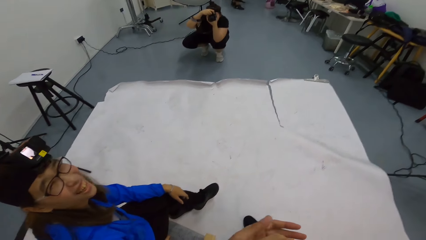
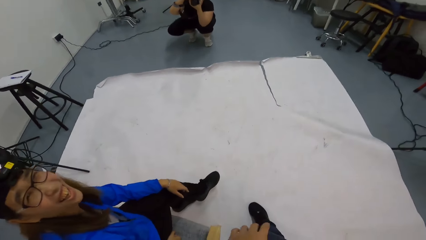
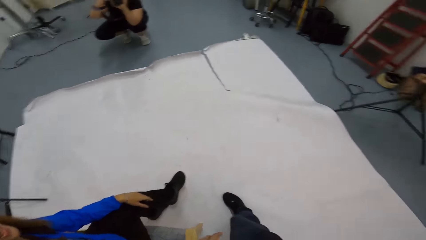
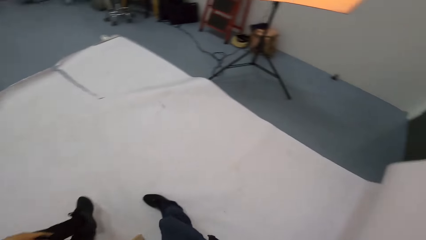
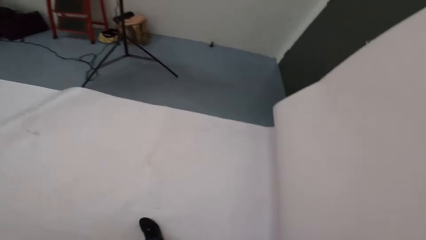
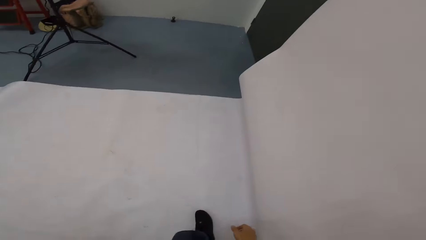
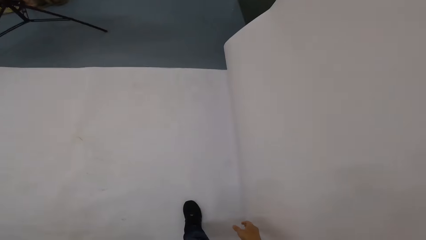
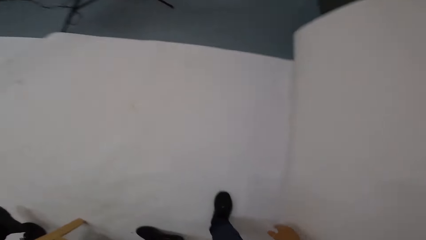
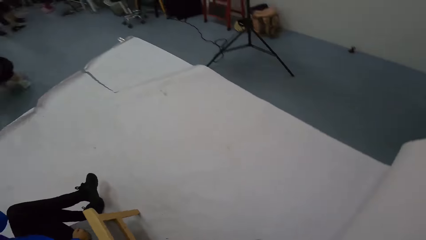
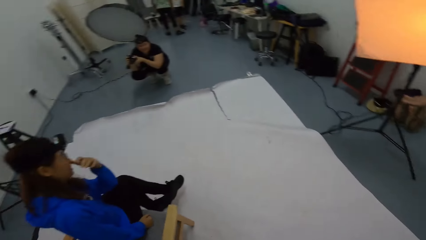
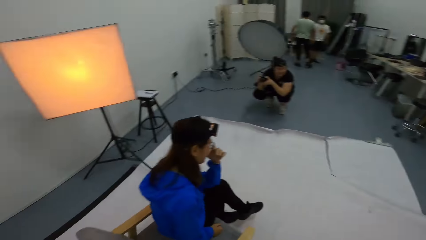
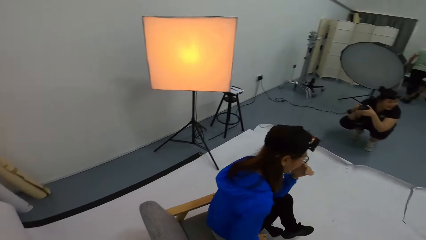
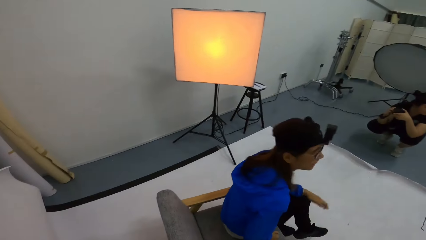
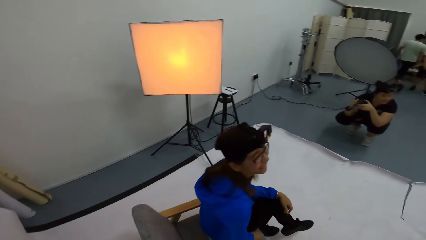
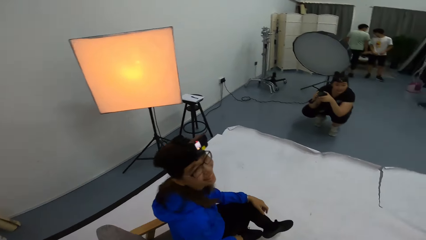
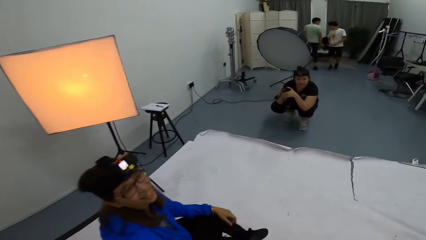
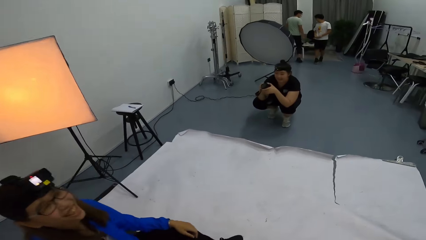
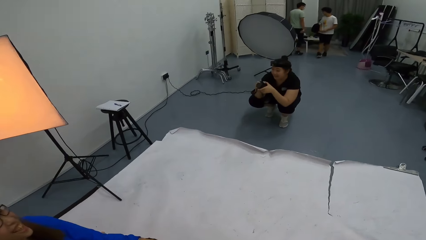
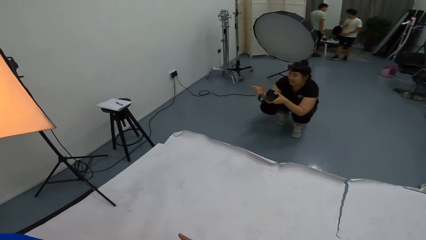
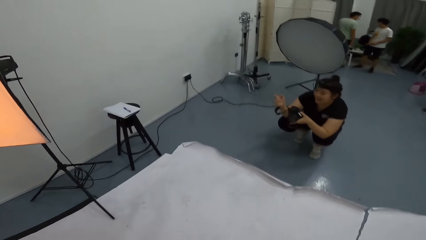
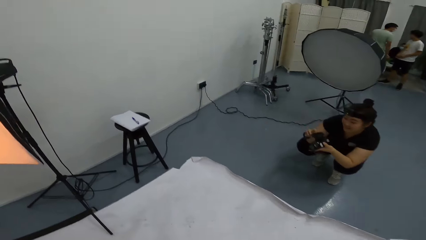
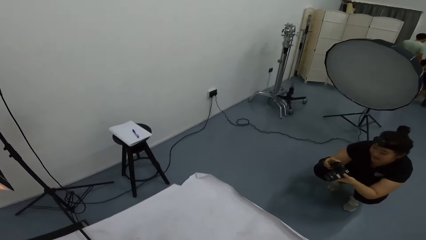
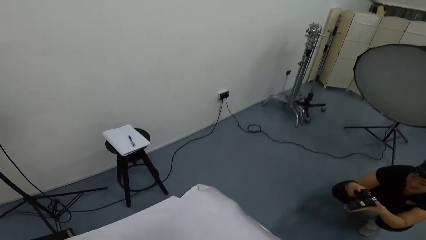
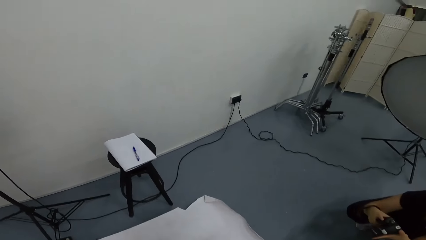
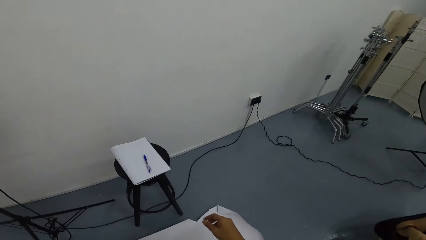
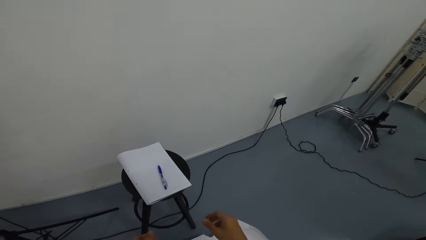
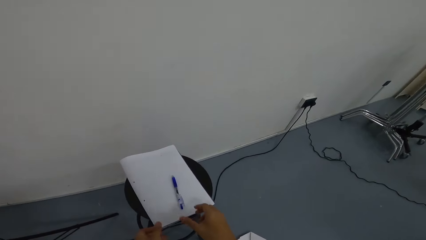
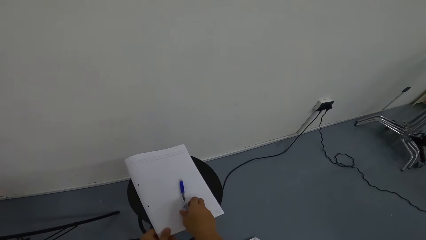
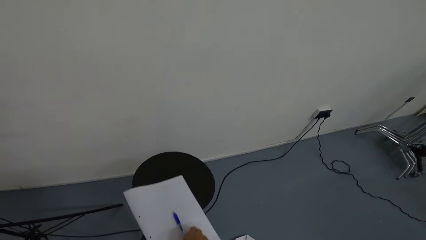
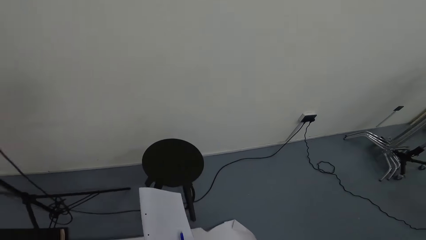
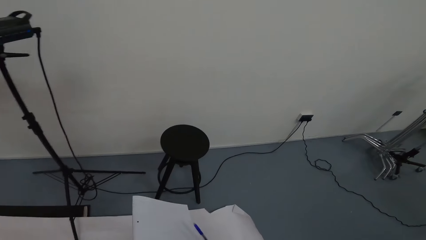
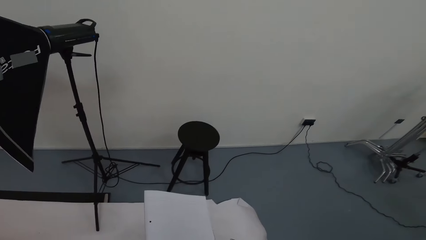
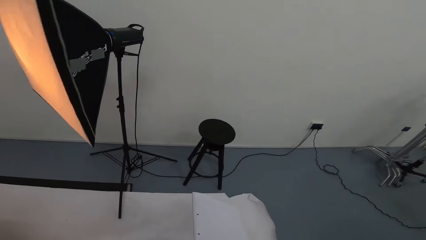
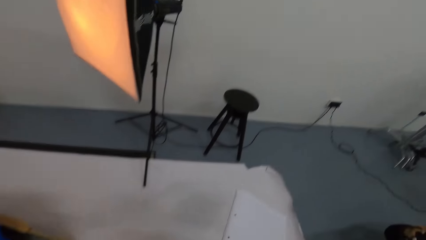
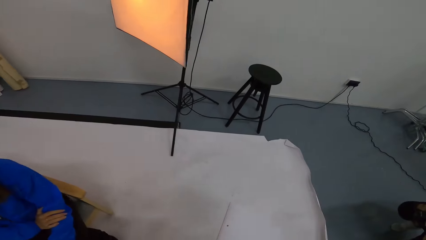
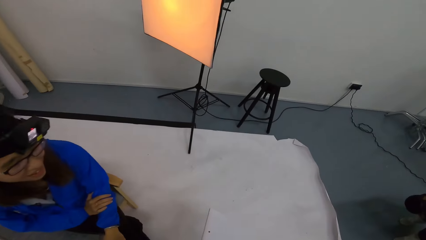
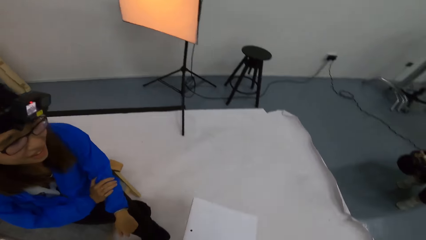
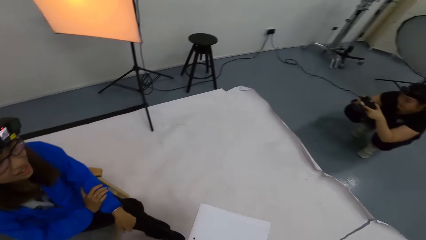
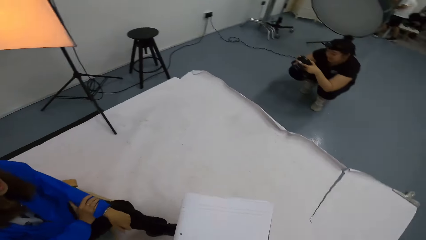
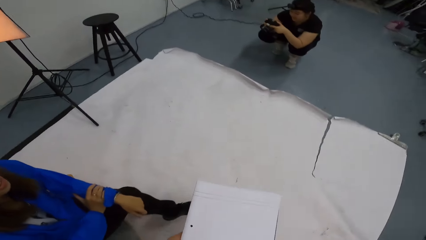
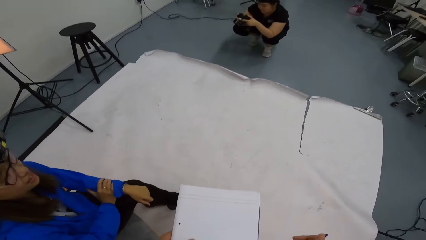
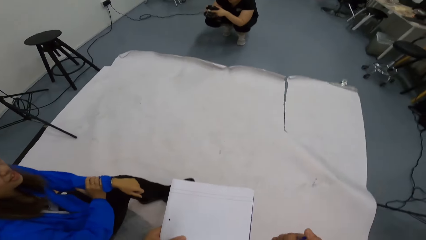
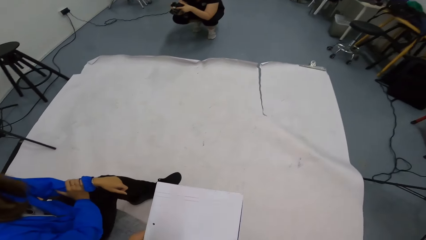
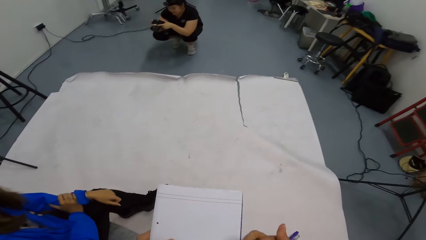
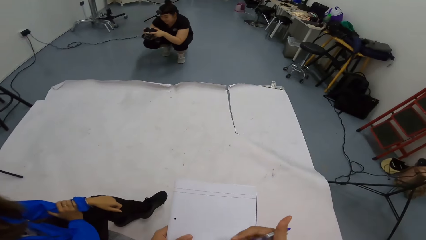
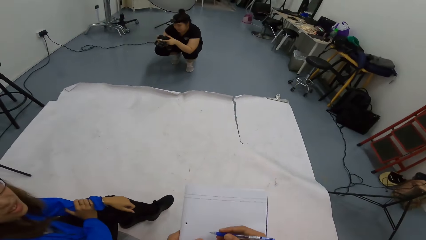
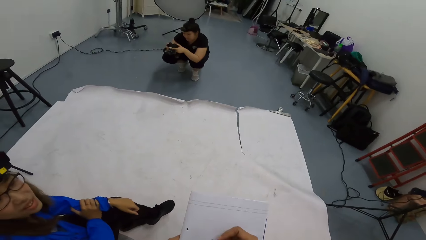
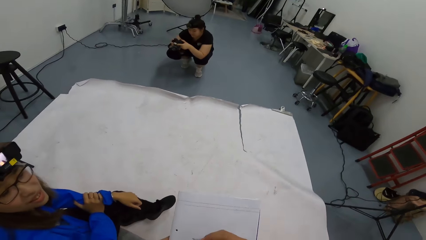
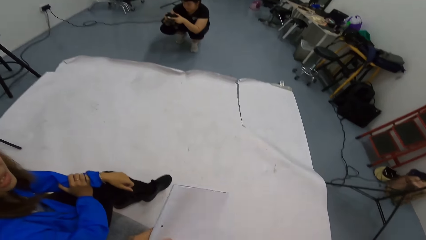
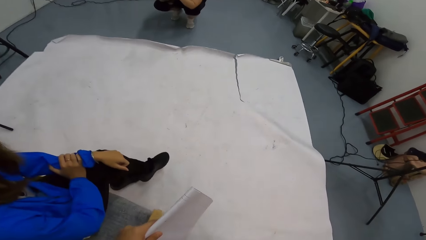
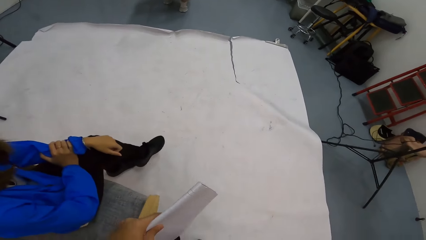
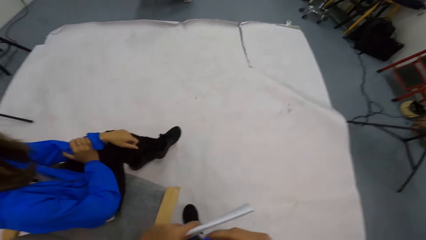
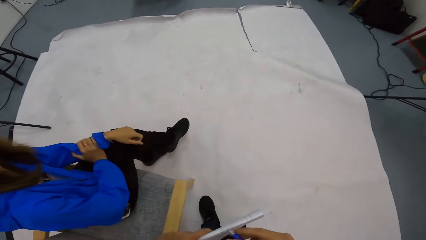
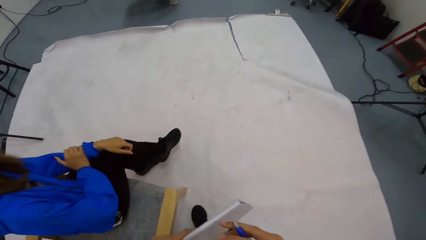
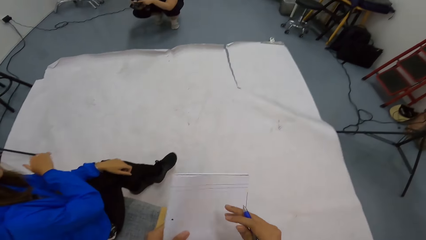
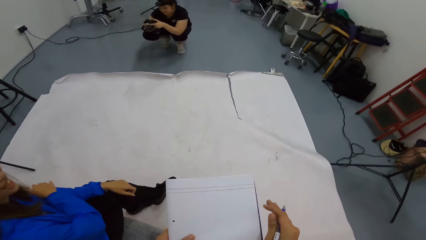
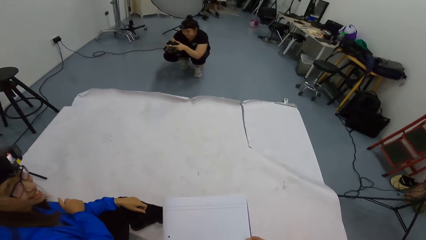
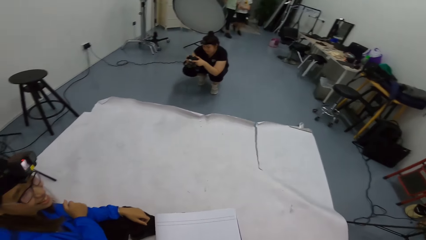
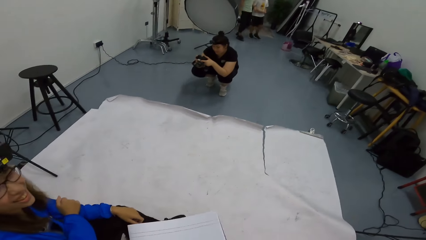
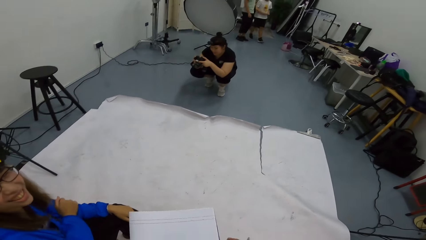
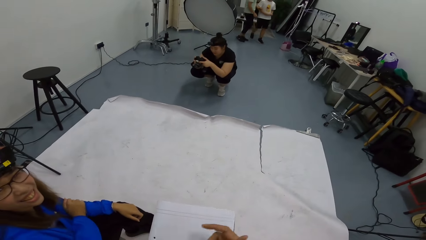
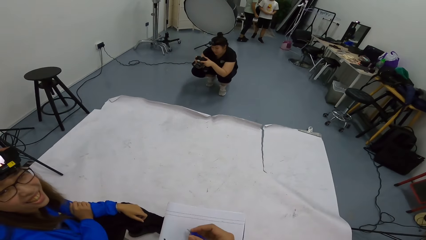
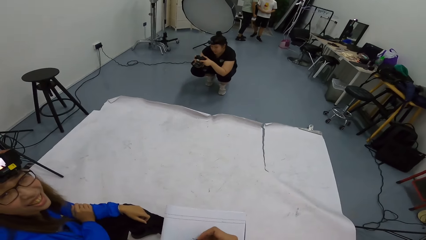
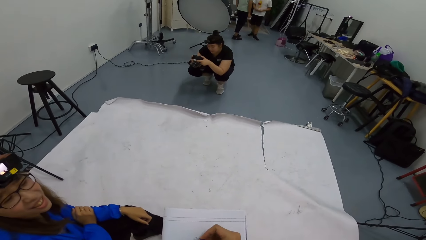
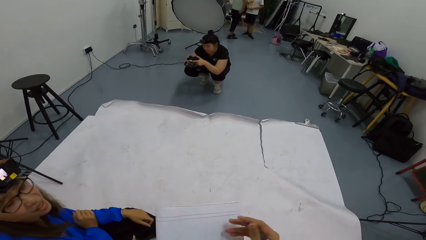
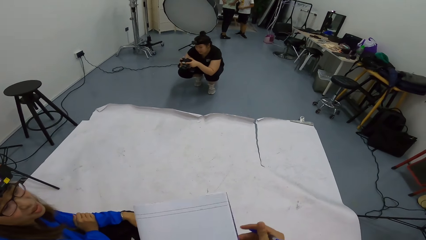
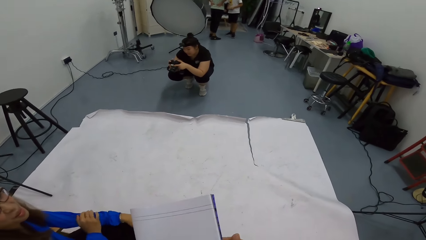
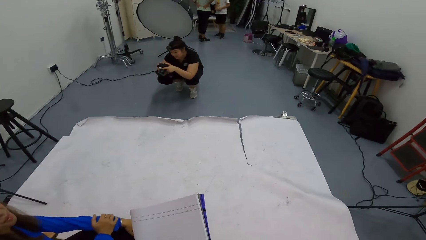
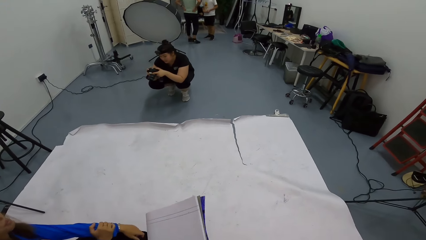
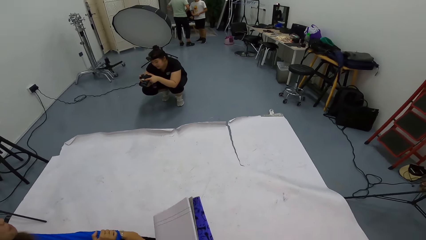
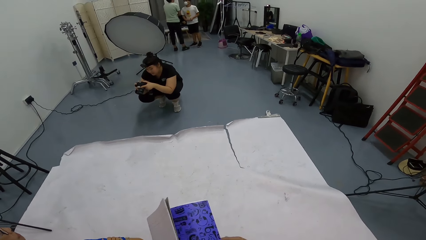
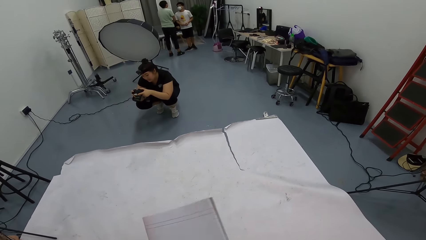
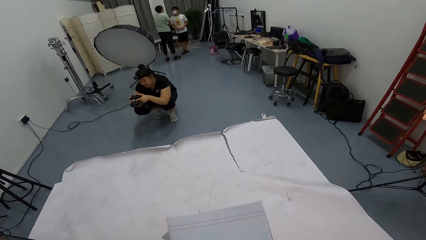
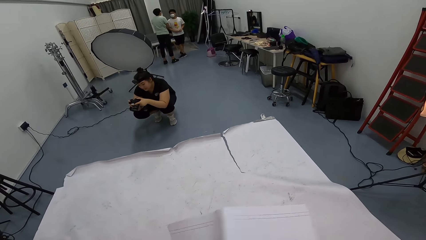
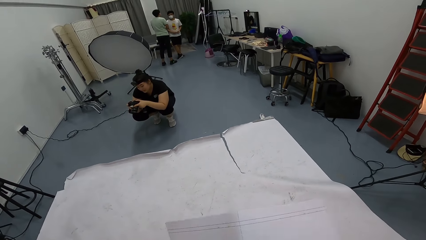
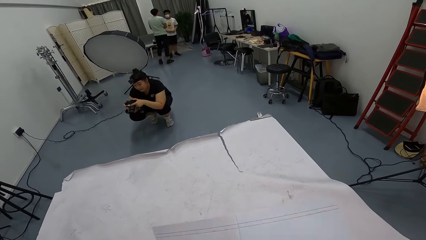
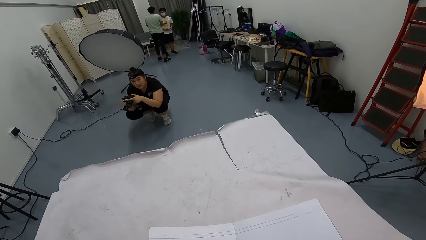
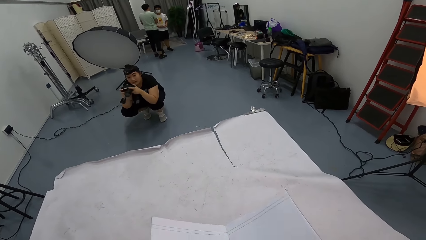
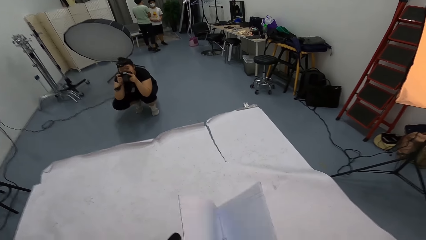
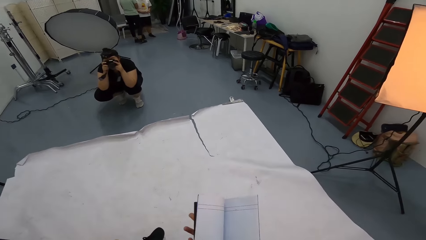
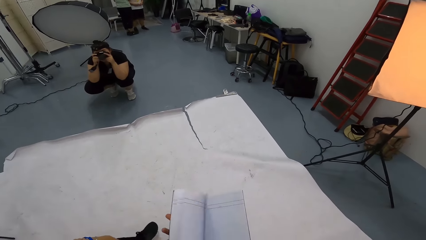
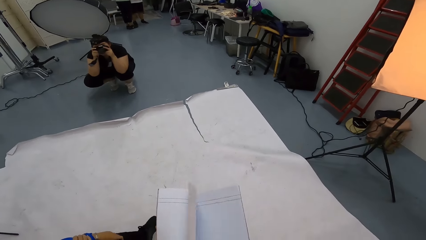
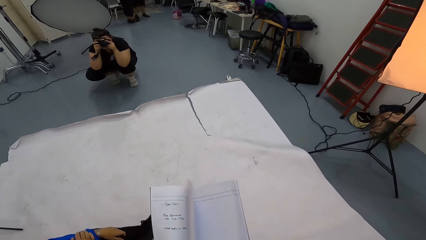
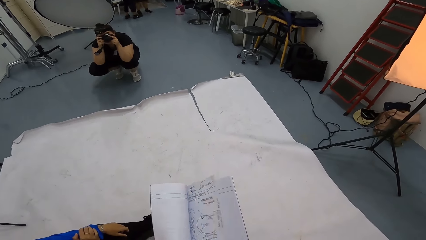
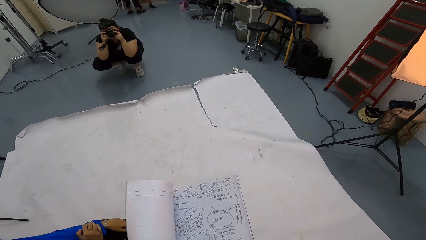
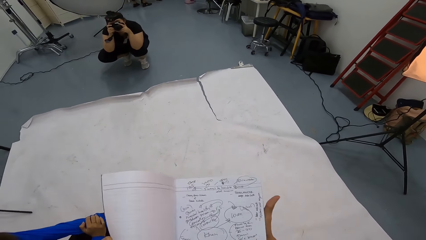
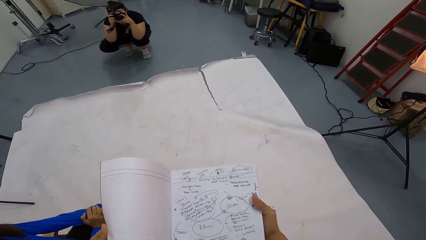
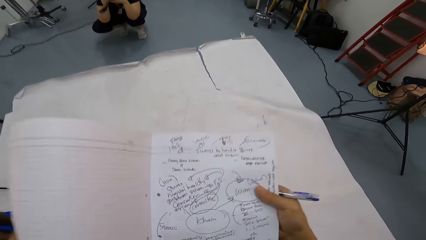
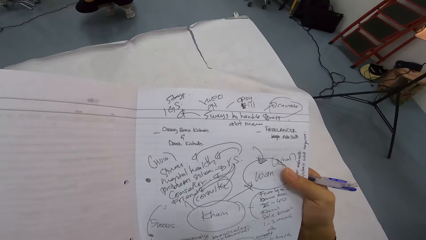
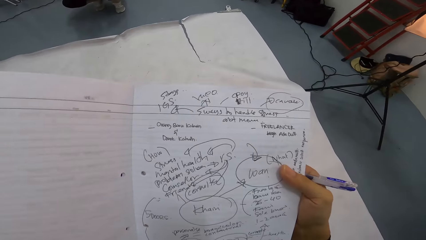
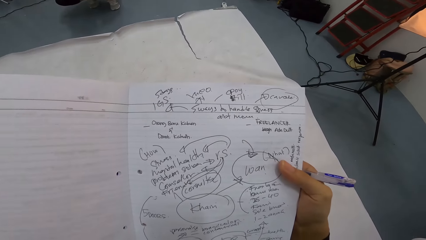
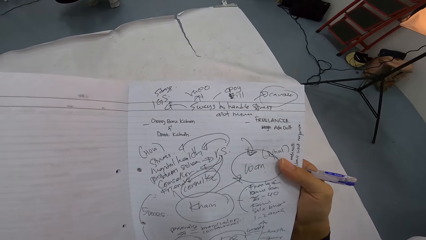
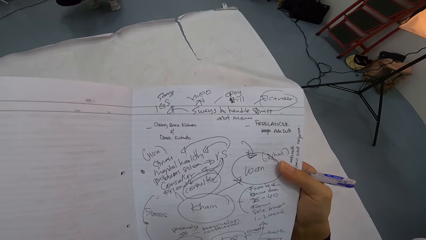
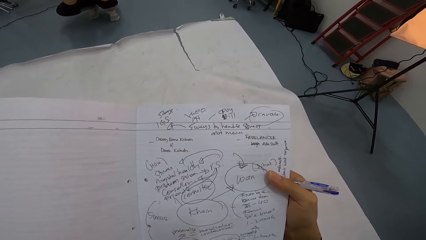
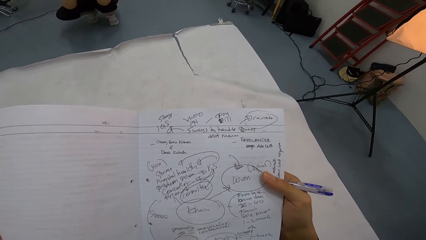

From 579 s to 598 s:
The camera wearer talks to a person. A lady and another lady dialogue. The camera wearer picks up a book. They take a pen and a piece of paper. They walk around. They talk to another person. They write details in the piece of paper. They flip the pages of the book. They read the book.
